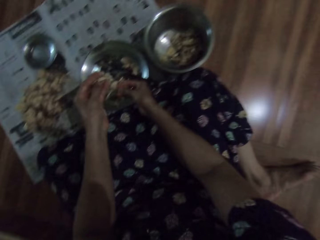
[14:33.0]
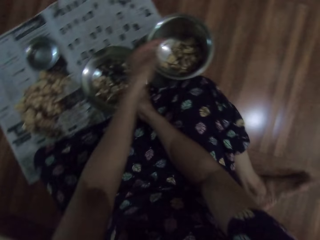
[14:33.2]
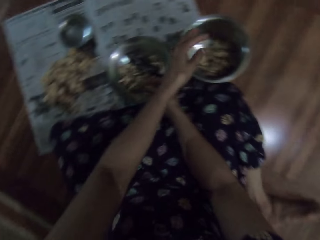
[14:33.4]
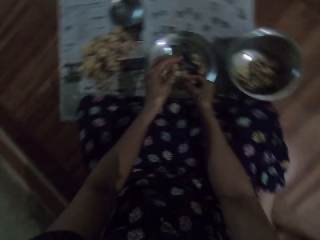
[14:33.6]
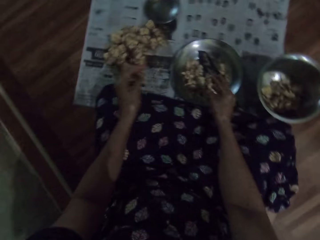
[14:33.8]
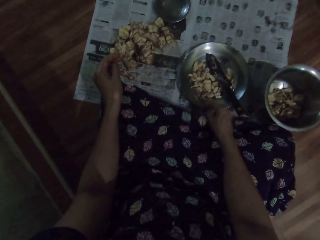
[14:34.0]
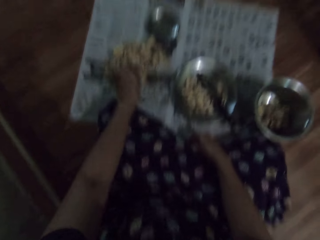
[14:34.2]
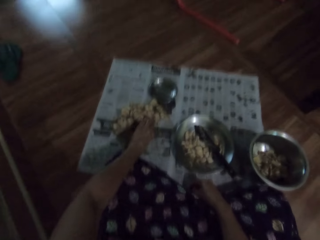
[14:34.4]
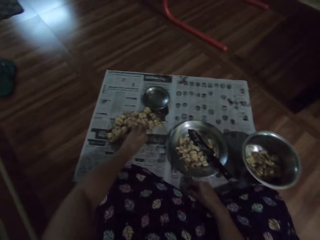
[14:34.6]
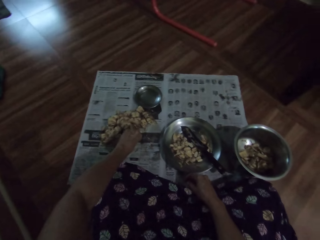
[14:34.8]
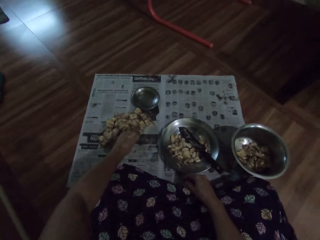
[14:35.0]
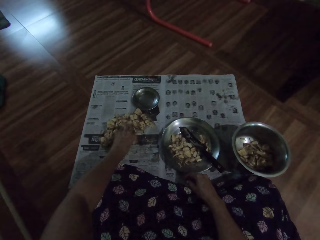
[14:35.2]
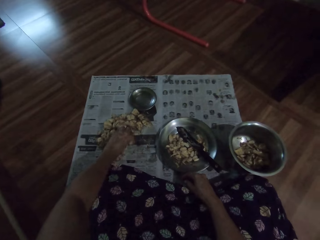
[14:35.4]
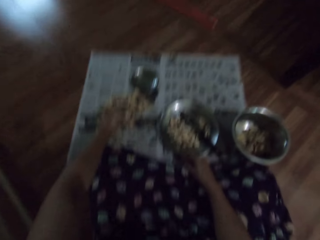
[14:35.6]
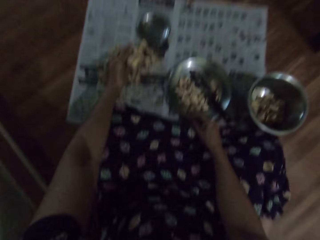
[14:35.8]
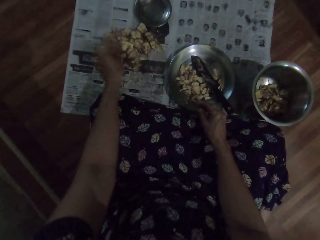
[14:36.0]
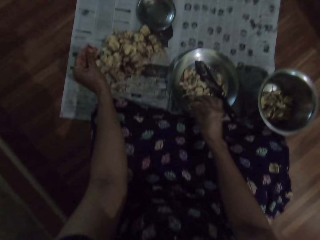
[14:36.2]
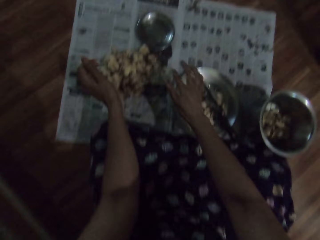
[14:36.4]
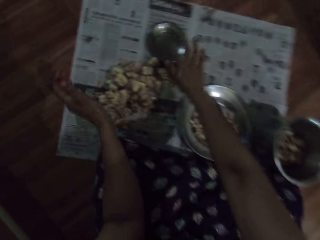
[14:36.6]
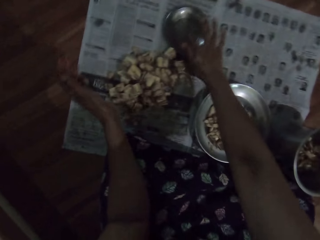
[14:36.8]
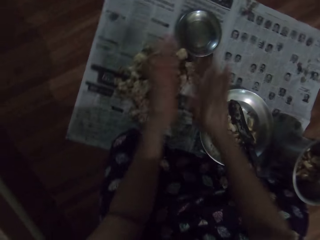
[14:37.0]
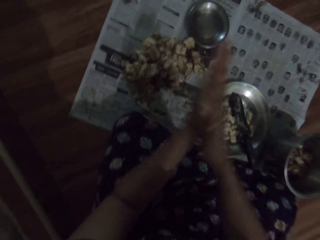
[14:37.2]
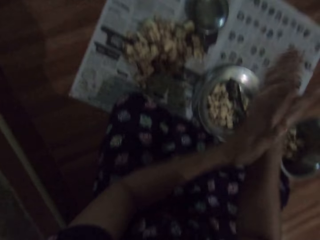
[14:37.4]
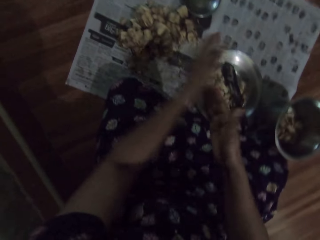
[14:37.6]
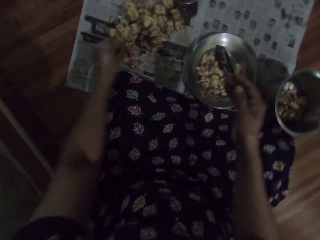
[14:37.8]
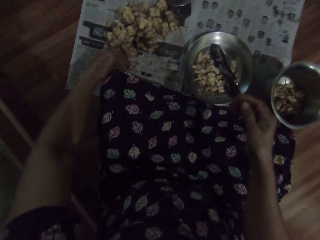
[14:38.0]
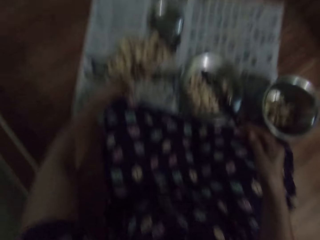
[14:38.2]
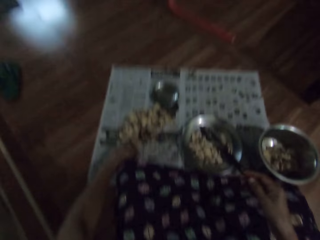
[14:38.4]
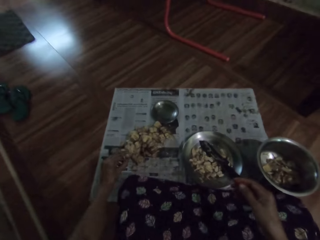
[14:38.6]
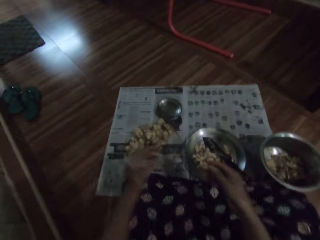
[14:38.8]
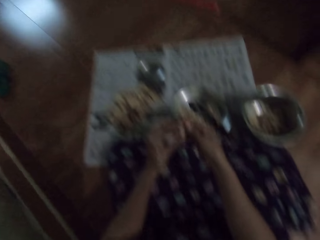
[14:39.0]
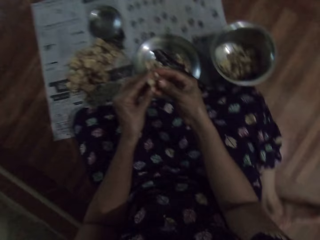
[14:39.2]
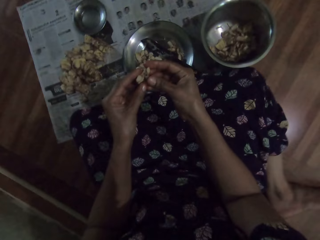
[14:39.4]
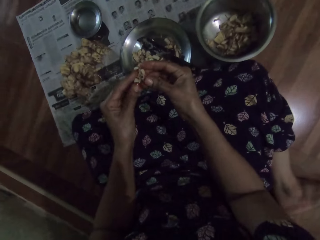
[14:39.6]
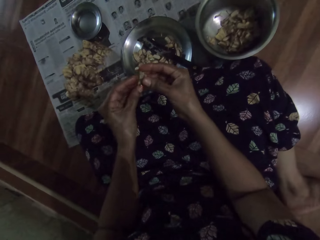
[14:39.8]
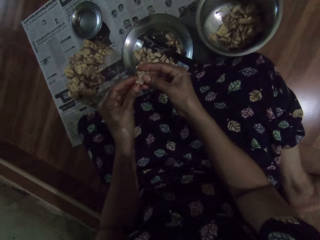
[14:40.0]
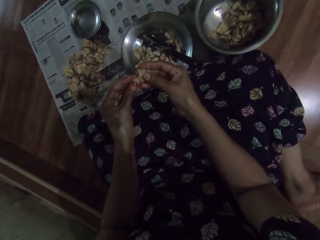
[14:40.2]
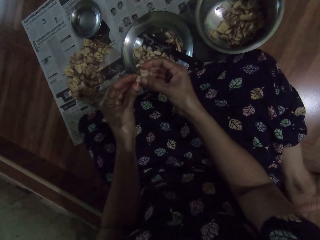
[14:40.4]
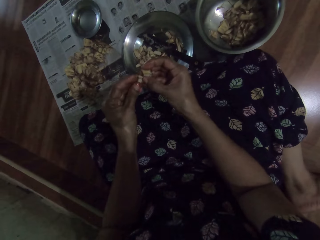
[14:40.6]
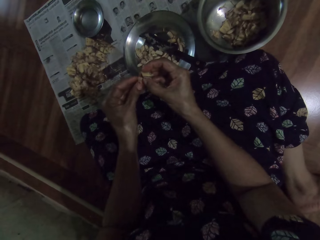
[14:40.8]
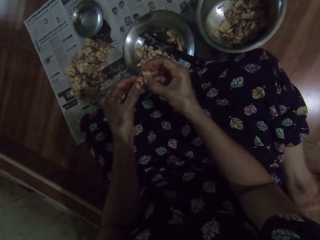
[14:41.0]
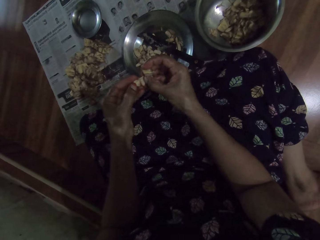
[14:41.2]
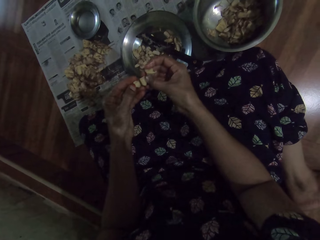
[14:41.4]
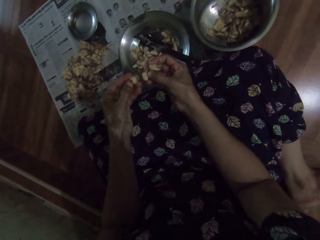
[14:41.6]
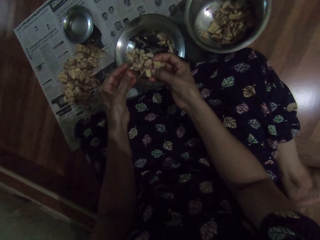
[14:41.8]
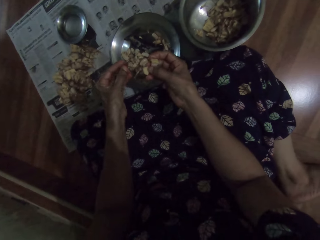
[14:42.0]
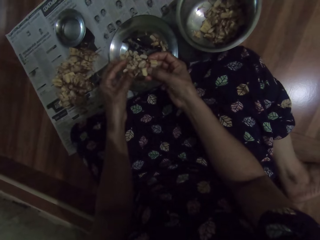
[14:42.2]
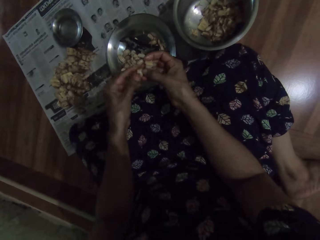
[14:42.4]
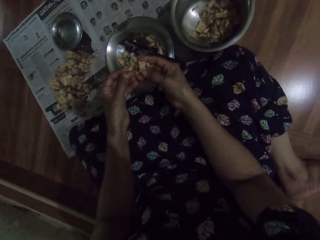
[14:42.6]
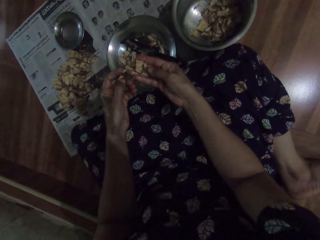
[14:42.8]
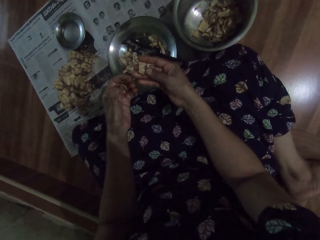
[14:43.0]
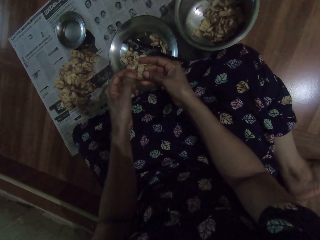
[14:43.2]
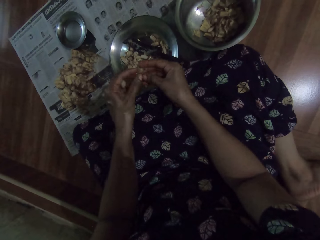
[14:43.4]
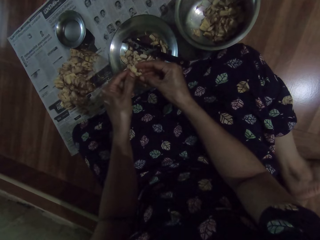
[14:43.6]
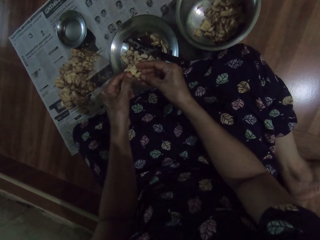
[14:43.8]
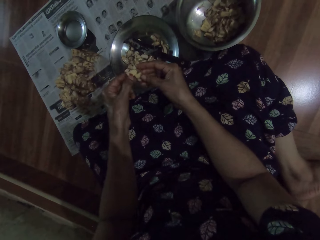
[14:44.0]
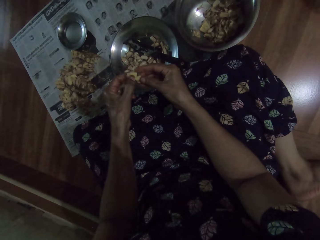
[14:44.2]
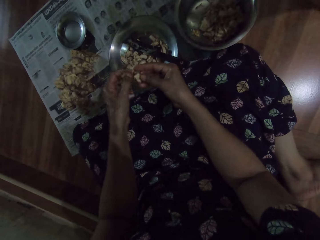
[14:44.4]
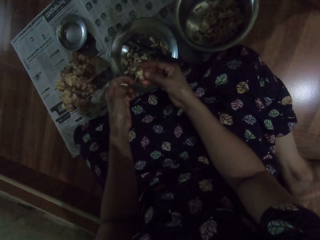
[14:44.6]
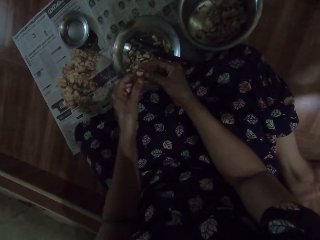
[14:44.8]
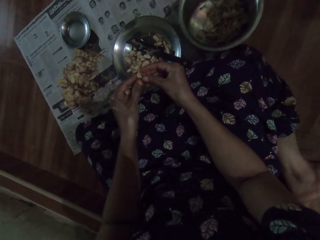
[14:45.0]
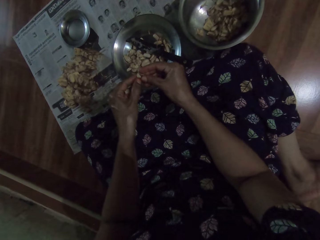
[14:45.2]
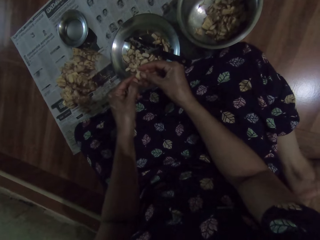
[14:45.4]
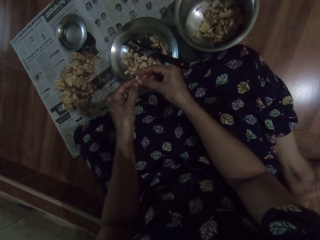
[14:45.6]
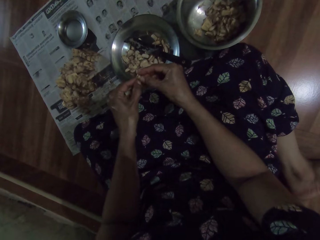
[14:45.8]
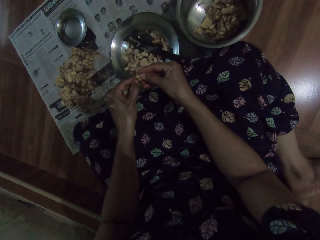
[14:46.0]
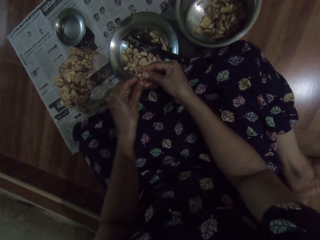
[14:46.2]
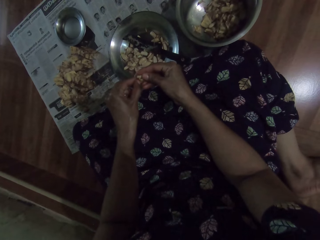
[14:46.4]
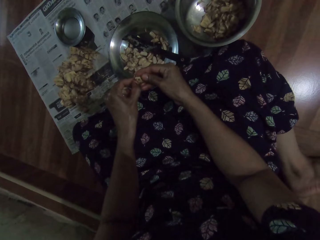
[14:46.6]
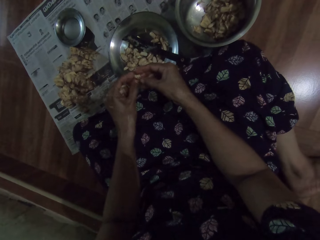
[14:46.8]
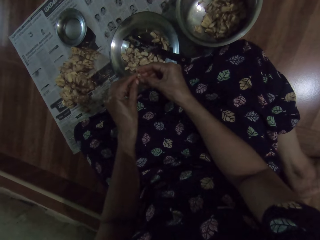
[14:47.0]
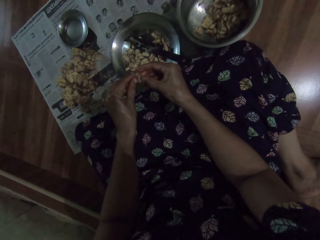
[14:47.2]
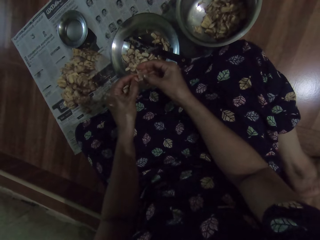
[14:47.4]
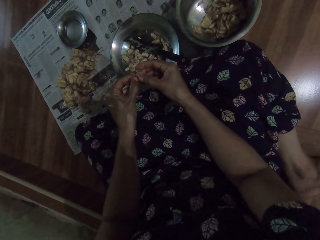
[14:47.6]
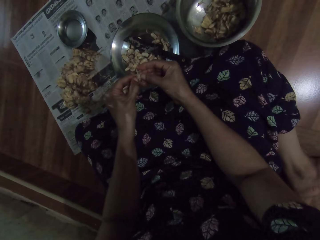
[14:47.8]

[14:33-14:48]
The camera wearer drops the peel in the bowl on the floor with her left hand. She drops the jack fruit in the plate on the floor with her right hand. She touches her cloth with her right hand. She picks the jack fruit from the floor with her left hand. She dips her right thumb in a plate of oil on the floor and rubs the oil on both hands. She picks the jack fruit from the floor with her left hand. She peels the jack fruit with both hands. She drops the jack fruit in the plate on the floor with her left hand. She peels the cashew nuts.

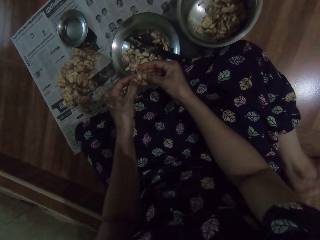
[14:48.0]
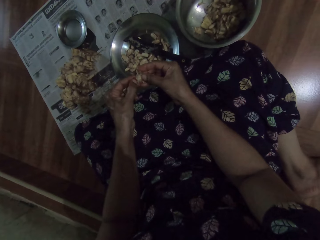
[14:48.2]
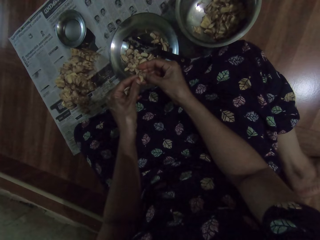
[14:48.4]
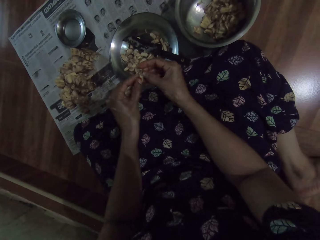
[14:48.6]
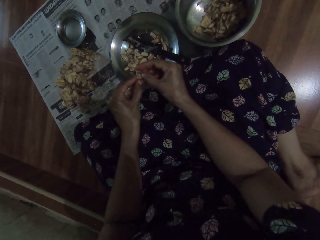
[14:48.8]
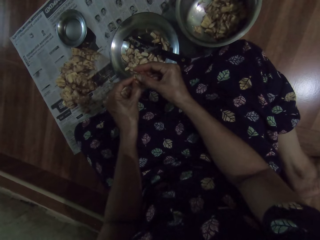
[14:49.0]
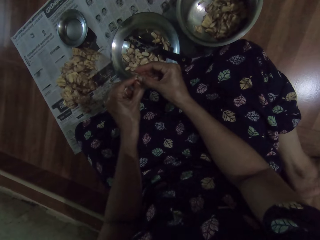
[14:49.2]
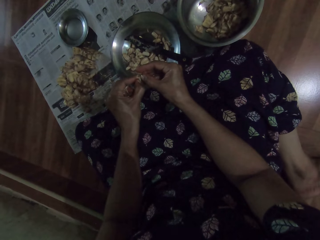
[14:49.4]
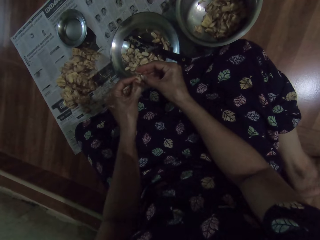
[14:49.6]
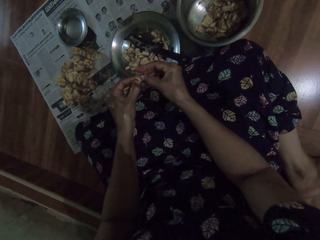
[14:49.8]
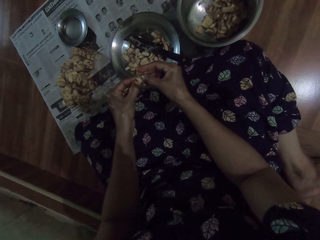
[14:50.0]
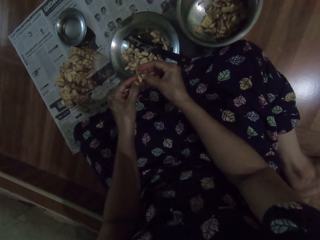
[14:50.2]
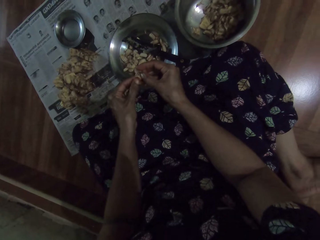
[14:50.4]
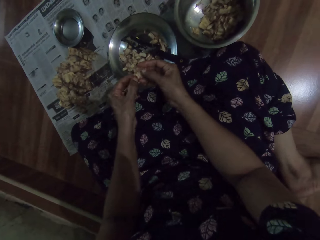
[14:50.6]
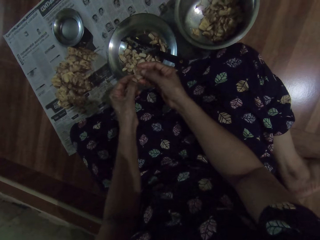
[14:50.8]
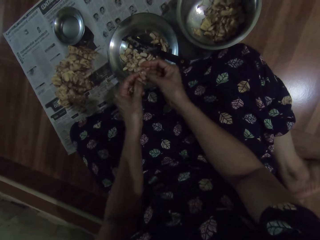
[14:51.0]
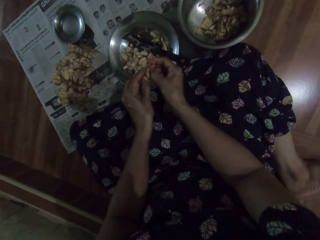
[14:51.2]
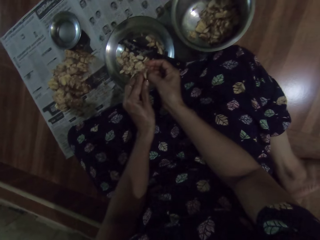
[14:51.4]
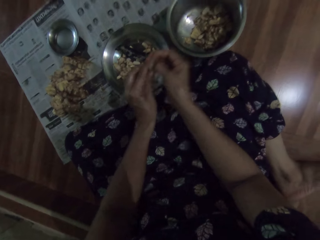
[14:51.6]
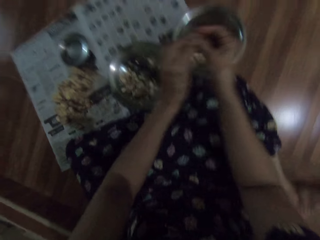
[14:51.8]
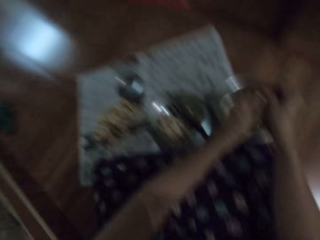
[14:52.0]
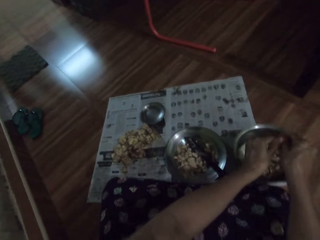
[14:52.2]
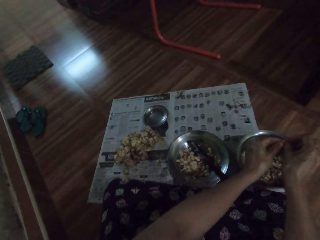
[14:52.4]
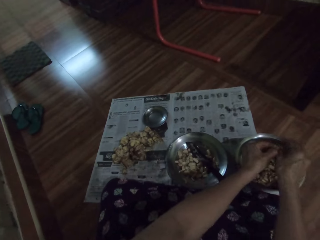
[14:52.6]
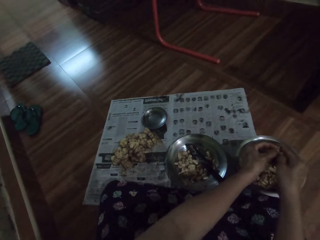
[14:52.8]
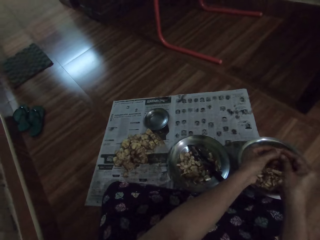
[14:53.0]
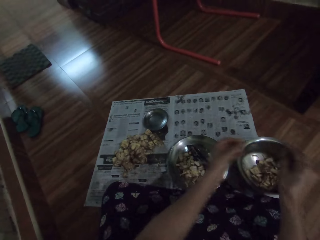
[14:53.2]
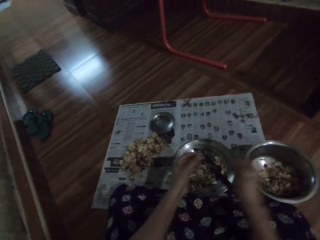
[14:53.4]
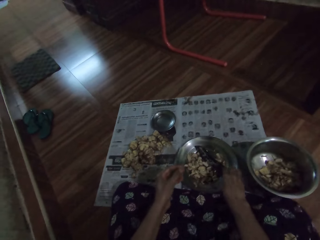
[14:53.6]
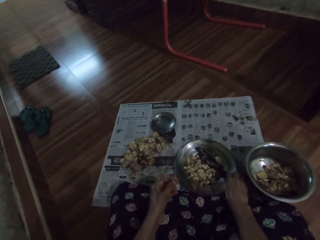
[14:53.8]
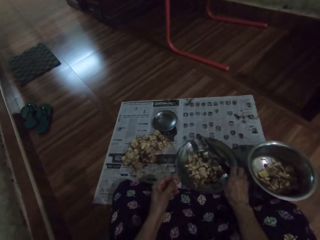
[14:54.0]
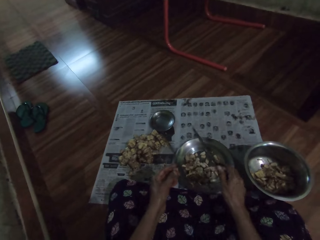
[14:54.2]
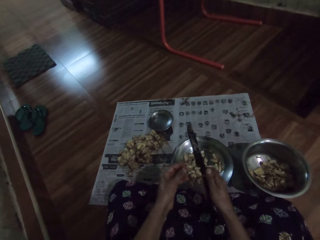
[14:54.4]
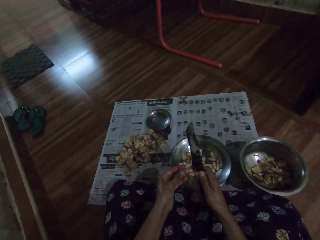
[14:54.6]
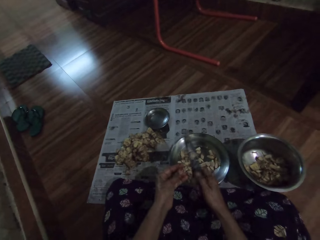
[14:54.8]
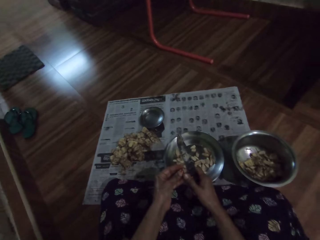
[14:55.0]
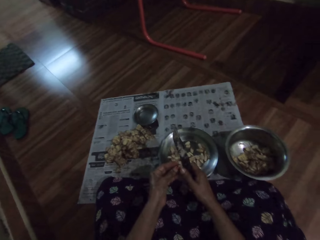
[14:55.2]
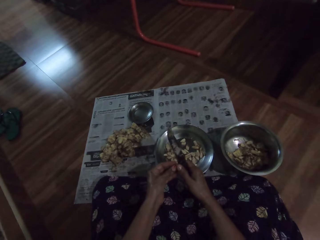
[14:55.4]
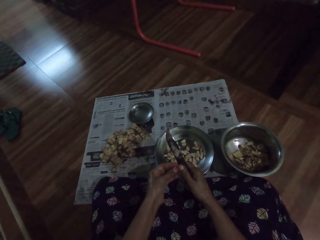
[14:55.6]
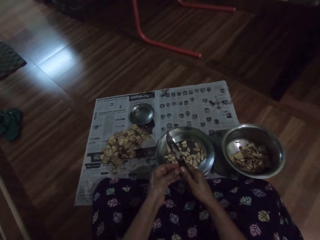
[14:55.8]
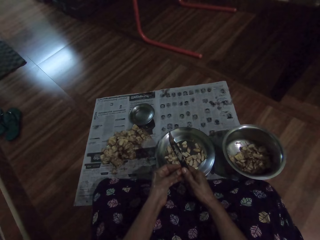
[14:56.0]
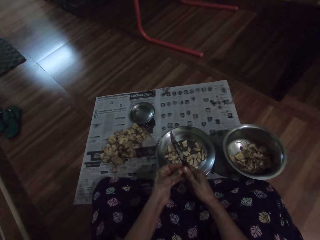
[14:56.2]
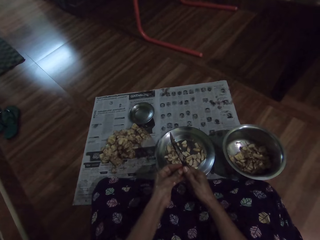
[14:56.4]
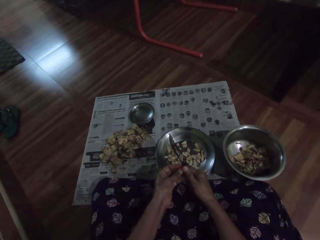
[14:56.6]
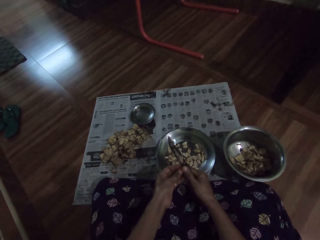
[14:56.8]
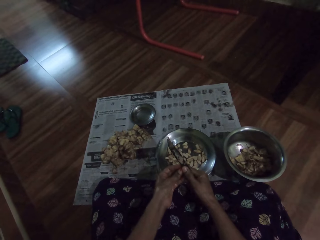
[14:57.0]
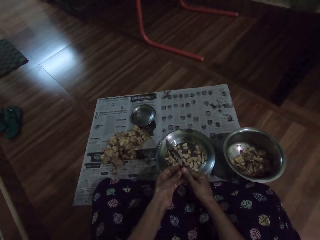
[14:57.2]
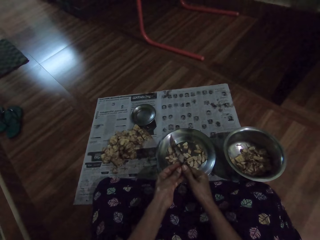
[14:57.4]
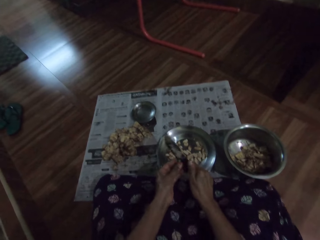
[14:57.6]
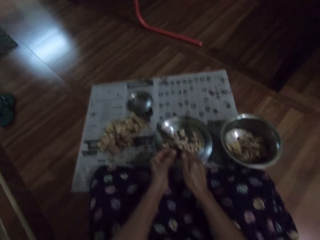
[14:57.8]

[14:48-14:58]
The camera wearer drops the peel in the bowl on the floor with her right hand. She picks the knife from the plate on the floor with her right hand. She cuts the jack fruit in her left hand with the knife in her right hand. She peels the cashew nuts.
